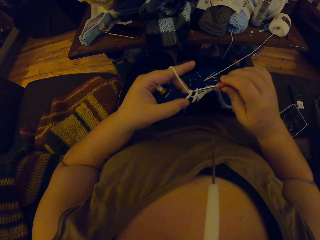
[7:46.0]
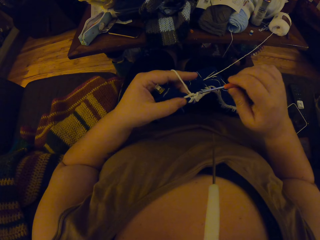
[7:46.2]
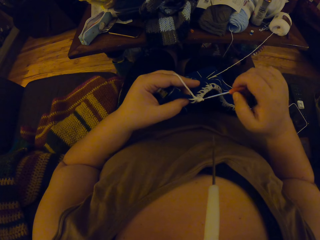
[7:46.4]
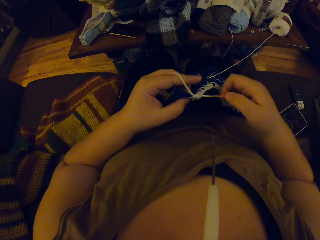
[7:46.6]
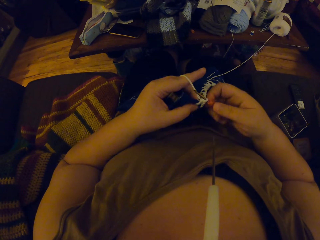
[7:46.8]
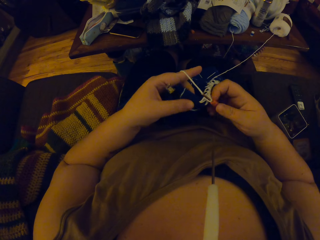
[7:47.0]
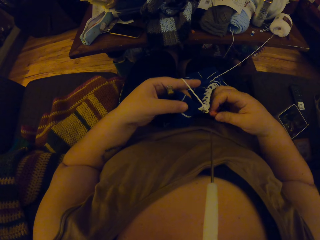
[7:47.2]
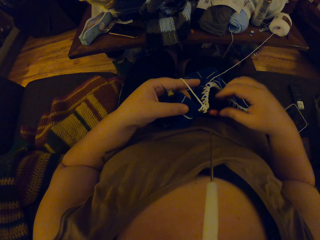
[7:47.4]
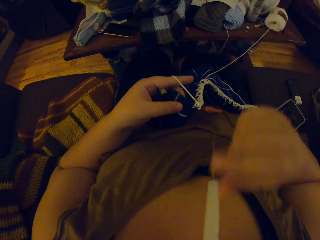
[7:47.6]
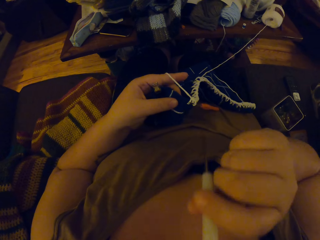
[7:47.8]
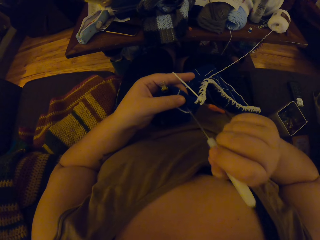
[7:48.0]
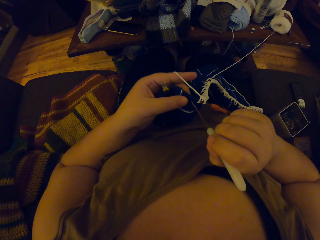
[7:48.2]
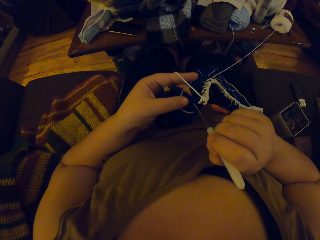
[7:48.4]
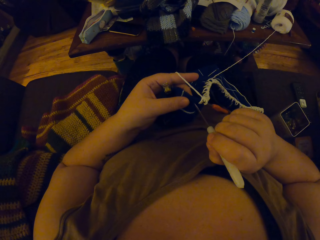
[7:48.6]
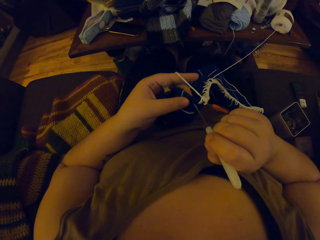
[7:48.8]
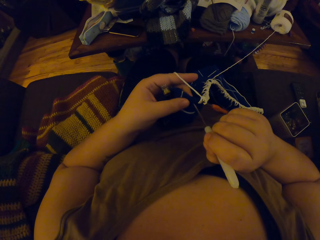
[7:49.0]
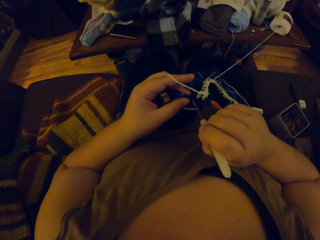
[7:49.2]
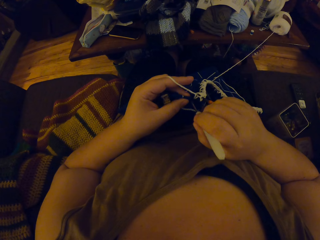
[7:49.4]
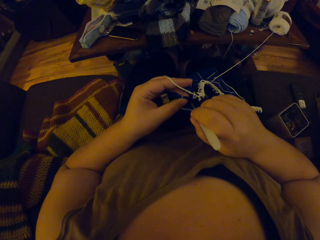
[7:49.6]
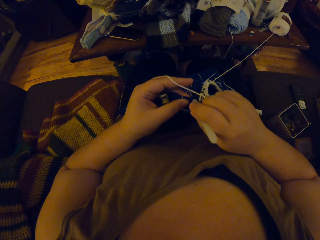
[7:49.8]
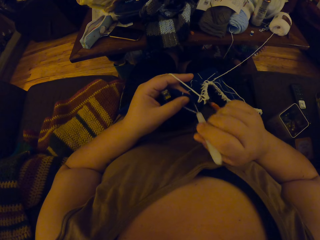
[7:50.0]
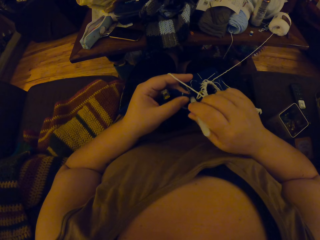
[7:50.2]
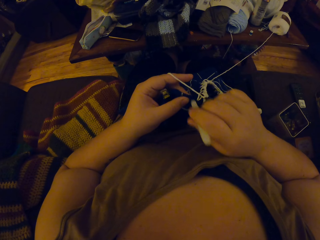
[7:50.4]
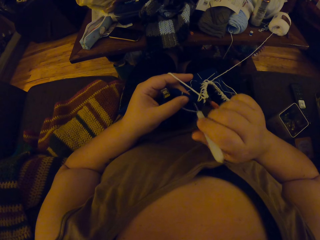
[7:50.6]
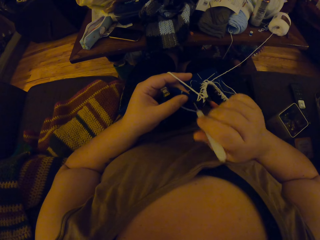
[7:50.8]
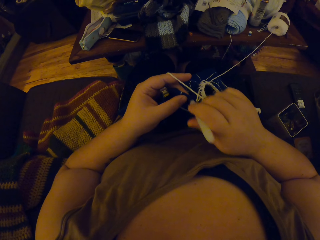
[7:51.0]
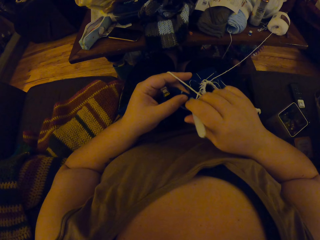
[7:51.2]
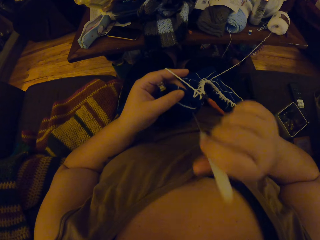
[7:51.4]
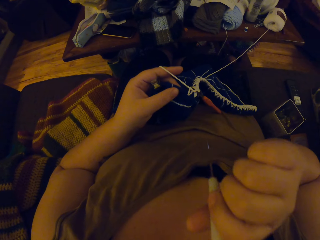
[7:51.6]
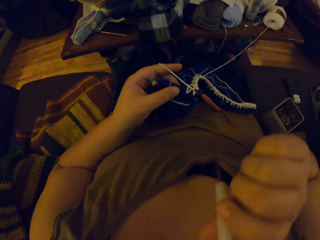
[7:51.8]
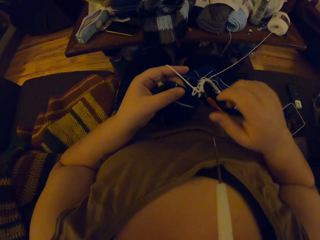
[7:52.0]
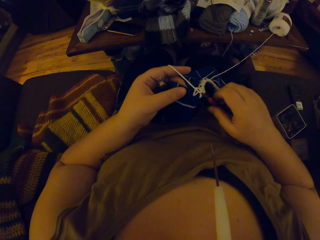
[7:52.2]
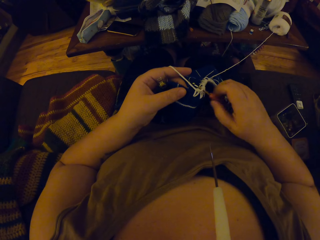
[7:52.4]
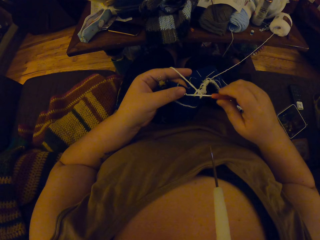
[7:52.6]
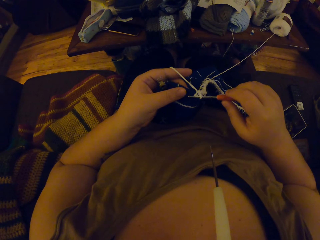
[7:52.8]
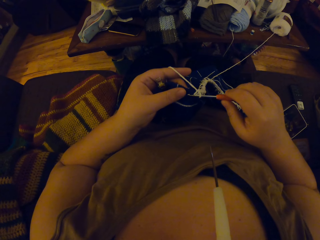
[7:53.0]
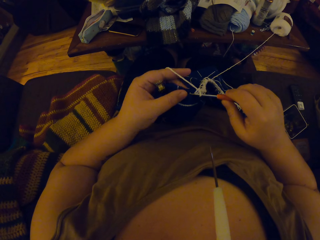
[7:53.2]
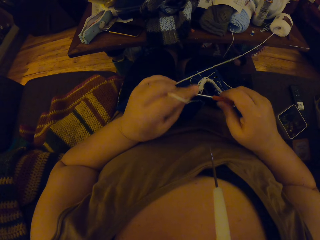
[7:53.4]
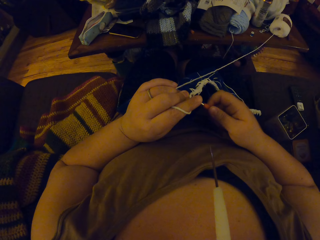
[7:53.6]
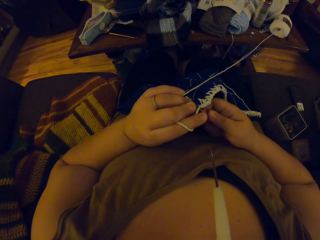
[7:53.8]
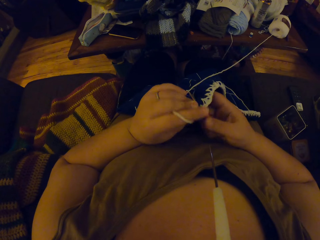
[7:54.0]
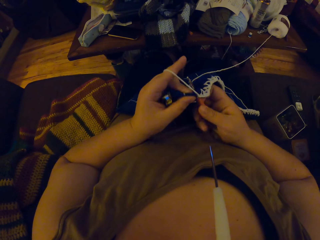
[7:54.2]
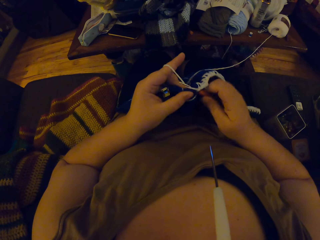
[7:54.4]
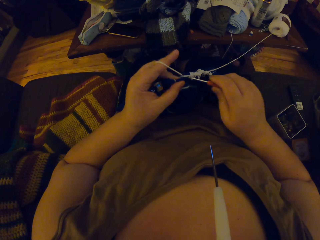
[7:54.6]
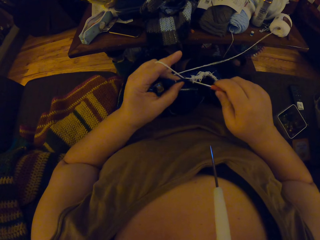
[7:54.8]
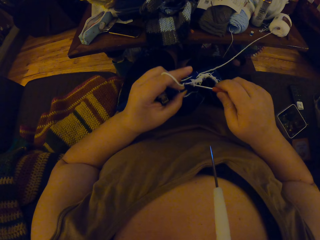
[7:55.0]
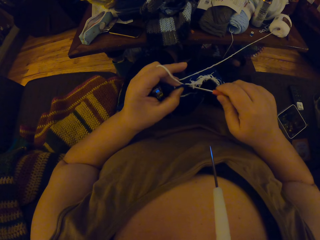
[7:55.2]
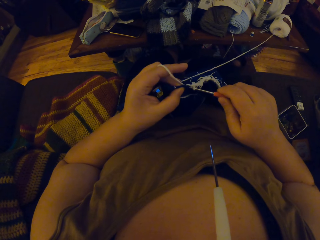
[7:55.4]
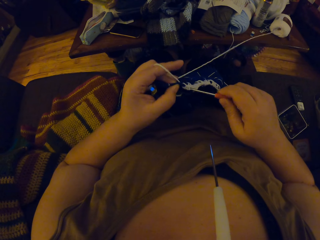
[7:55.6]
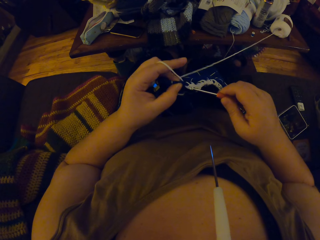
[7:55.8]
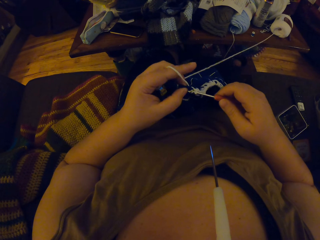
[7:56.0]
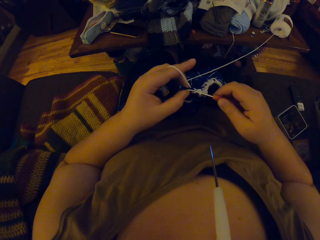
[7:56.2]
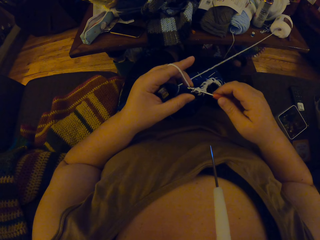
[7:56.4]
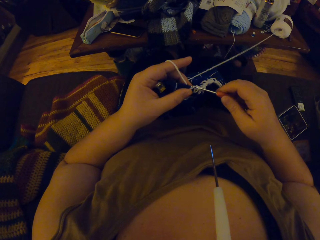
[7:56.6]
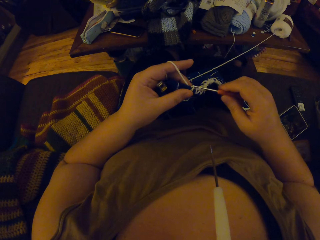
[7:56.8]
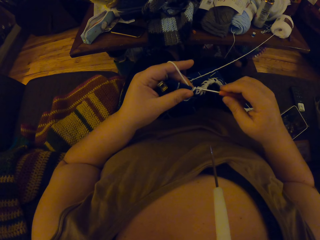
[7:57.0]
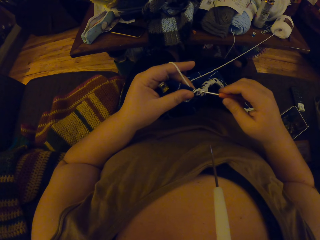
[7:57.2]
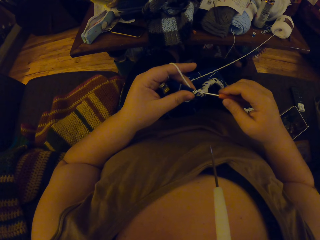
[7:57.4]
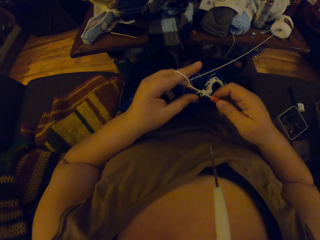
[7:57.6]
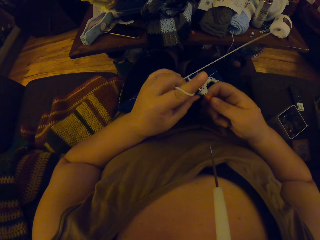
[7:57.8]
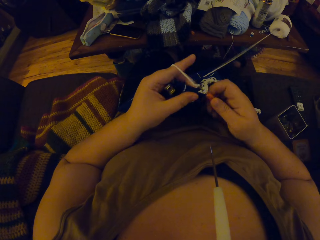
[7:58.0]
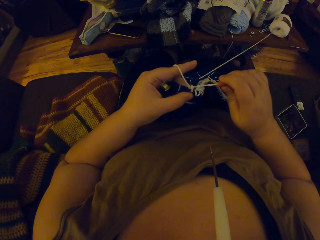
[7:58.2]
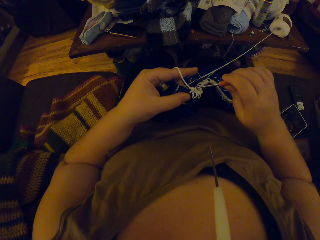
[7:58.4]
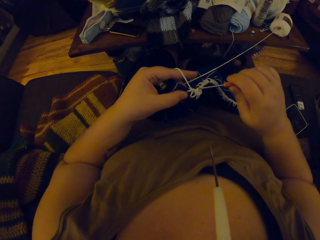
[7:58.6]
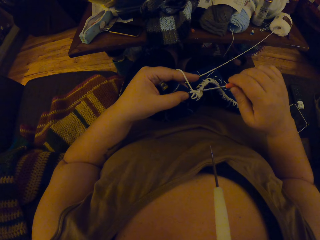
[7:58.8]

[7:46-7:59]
The camera wearer unhands the crochet hook. She removes the white crochet hook from her mouth. She makes a hole on the crochet fabric with the white crochet hook. She holds the white crochet hook with her mouth. She picks up the crochet hook. She crochets the fabric with the yarn.

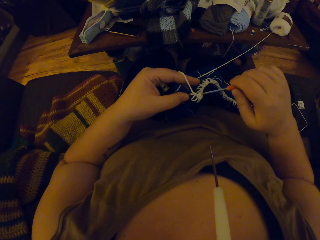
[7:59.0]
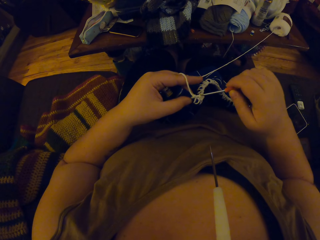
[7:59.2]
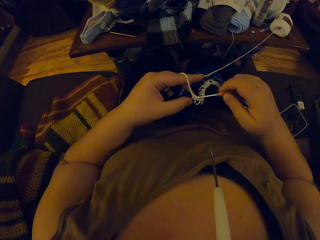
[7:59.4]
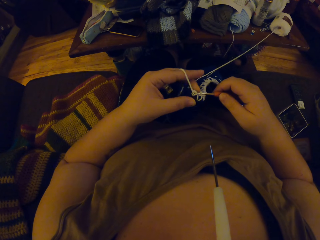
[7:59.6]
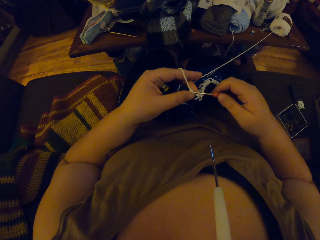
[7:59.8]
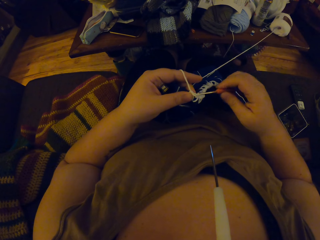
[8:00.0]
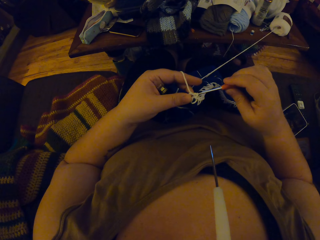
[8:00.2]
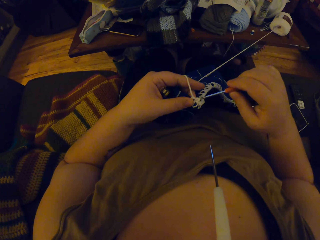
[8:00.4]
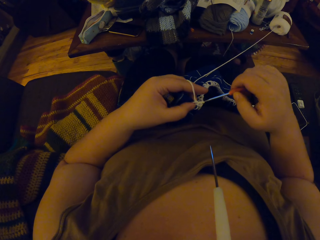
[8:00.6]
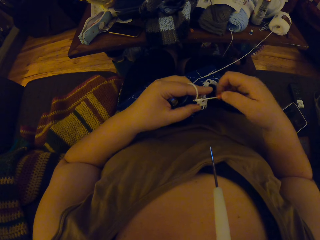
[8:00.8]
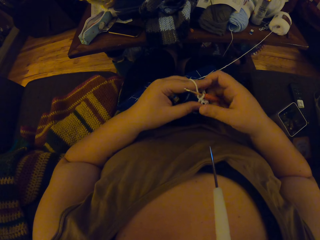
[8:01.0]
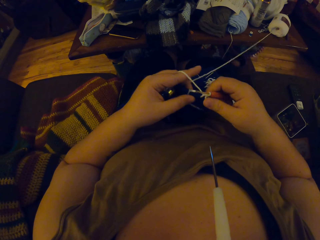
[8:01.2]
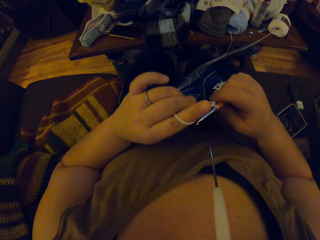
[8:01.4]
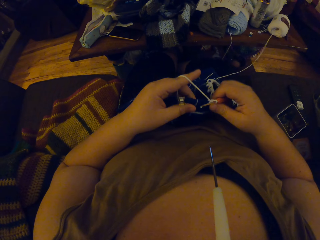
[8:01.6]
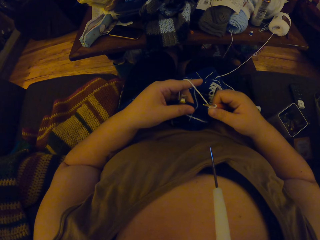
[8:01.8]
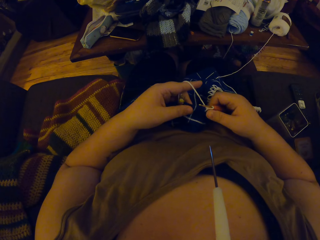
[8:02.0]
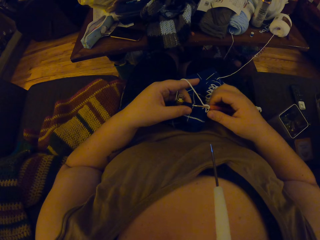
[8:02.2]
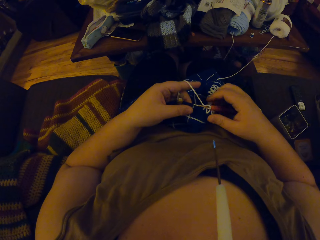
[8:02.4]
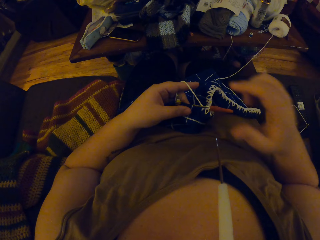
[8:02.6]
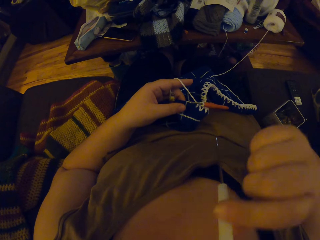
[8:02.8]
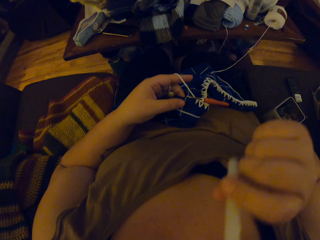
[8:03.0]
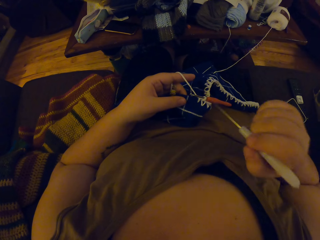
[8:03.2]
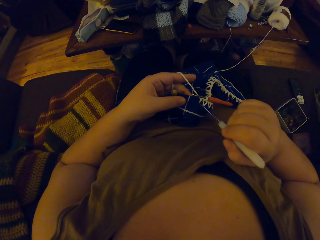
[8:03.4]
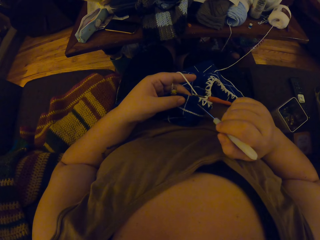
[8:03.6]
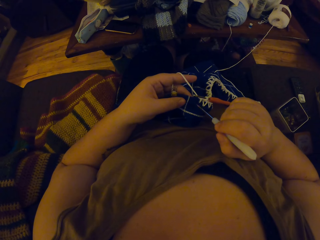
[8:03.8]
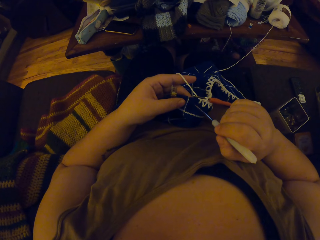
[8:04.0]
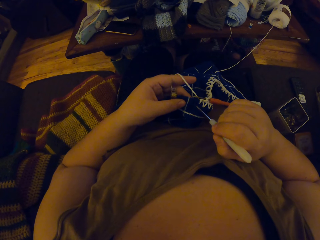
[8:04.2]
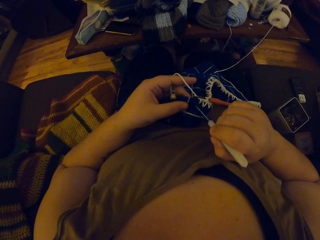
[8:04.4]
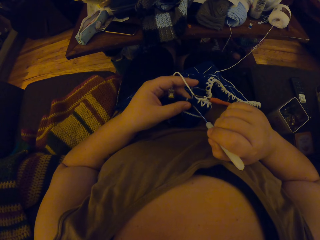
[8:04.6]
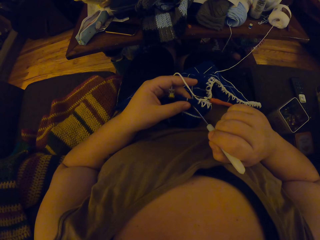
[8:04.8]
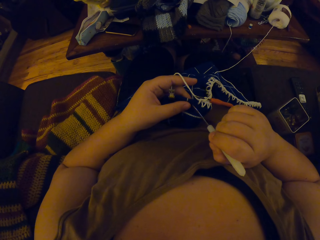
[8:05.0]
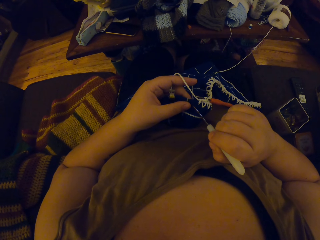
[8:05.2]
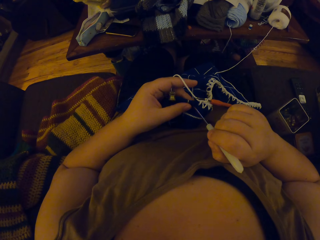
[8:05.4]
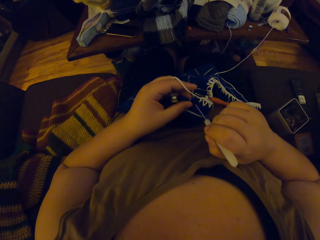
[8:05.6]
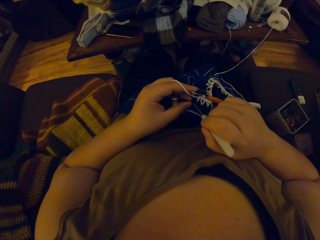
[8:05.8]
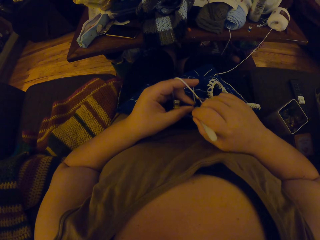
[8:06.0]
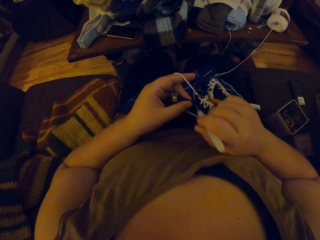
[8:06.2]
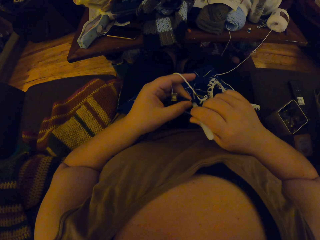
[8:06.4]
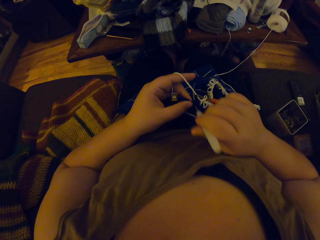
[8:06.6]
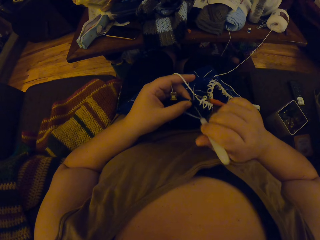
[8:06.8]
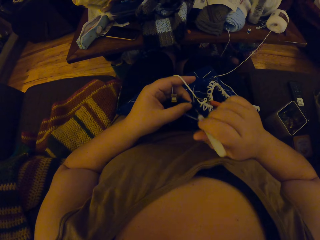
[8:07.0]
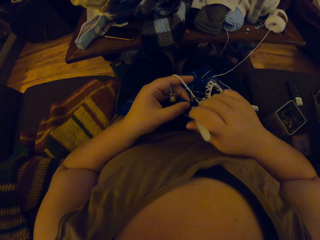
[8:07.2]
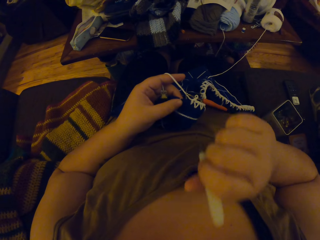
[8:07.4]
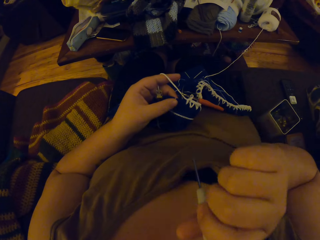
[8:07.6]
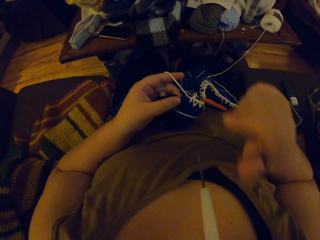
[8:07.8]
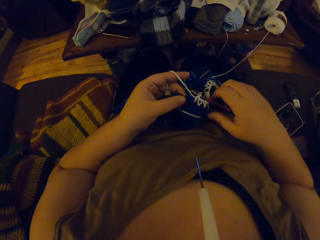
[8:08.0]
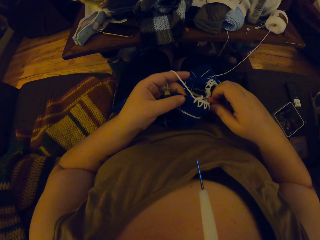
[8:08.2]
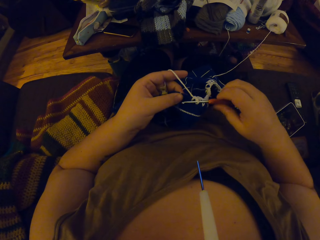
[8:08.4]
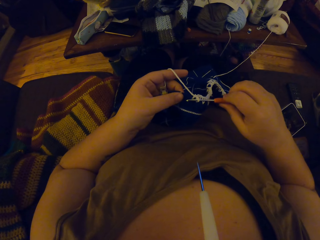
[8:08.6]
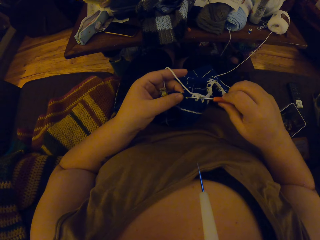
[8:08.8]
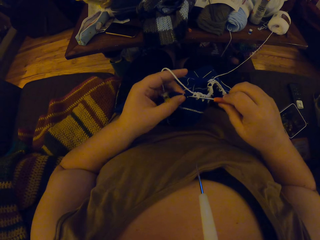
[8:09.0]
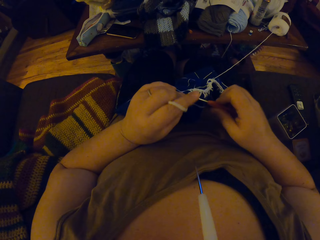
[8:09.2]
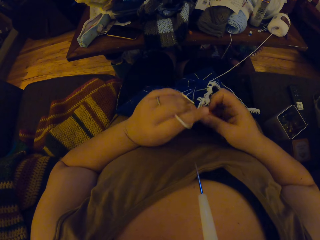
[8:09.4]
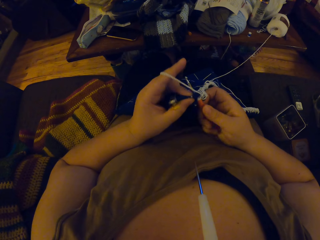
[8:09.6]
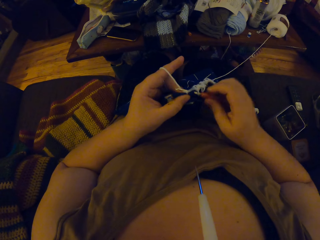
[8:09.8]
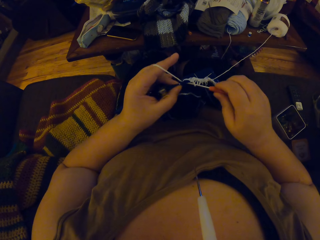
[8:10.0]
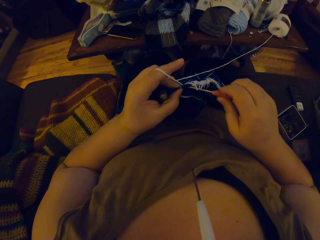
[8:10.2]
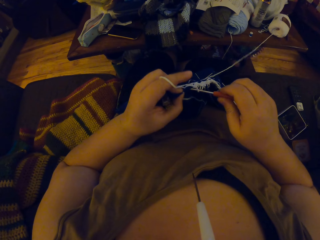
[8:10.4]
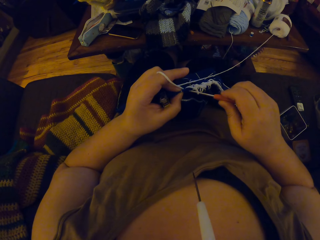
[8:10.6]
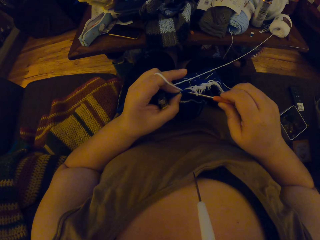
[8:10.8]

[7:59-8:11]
The camera wearer aligns the fabric. She unhands the crochet hook. She removes the white crochet hook from her mouth. She makes a hole on the crochet fabric with the white crochet hook. She holds the white crochet hook with her mouth. She picks up the crochet hook. She crochets the fabric with the yarn.
